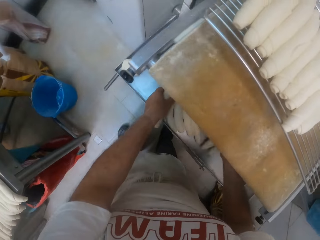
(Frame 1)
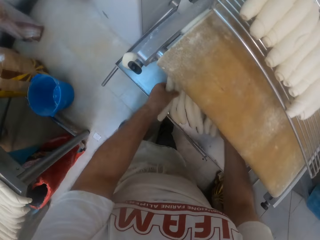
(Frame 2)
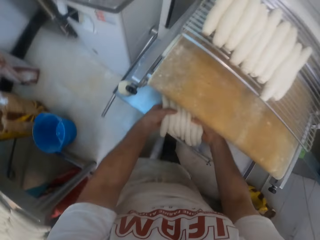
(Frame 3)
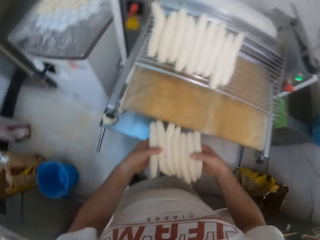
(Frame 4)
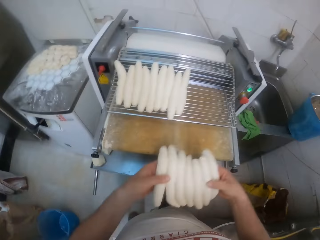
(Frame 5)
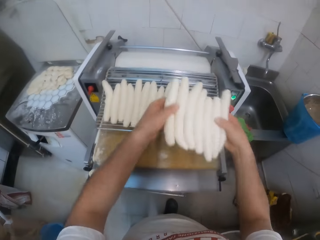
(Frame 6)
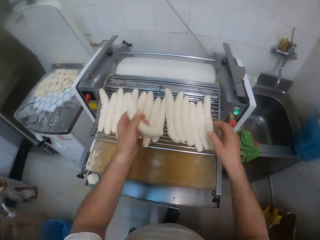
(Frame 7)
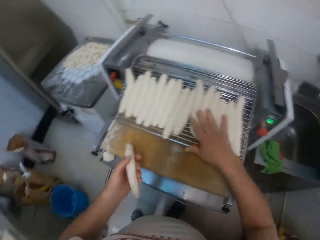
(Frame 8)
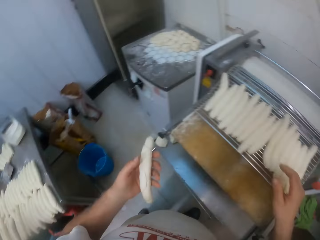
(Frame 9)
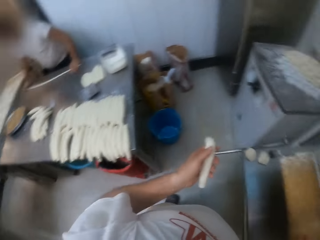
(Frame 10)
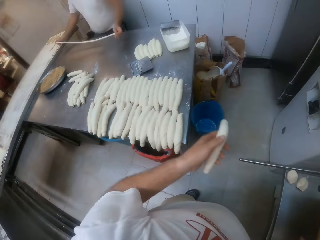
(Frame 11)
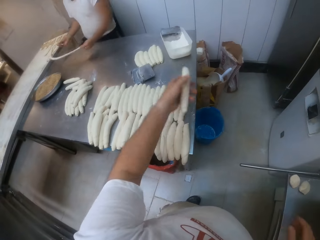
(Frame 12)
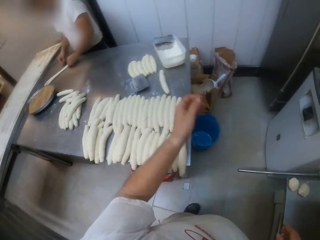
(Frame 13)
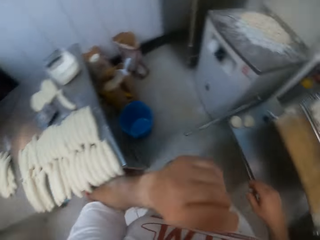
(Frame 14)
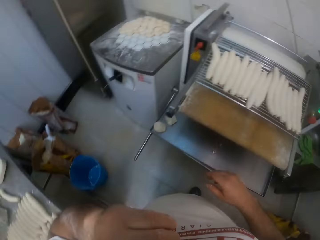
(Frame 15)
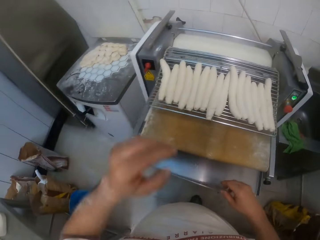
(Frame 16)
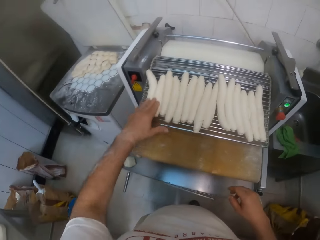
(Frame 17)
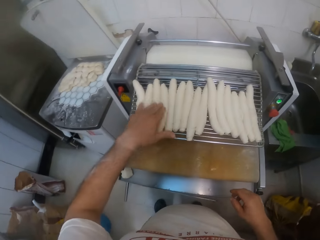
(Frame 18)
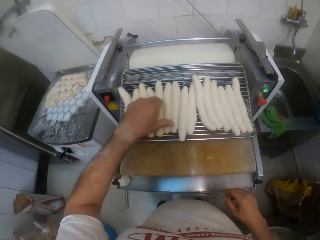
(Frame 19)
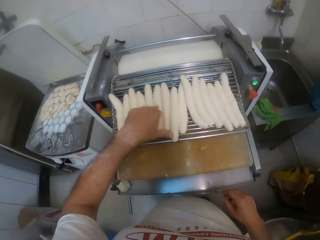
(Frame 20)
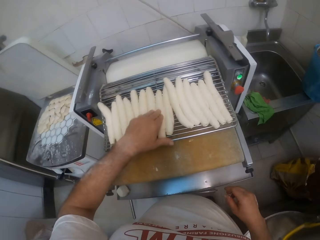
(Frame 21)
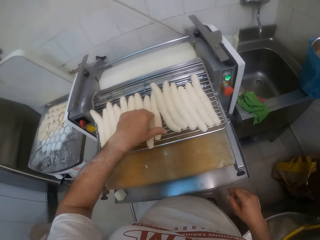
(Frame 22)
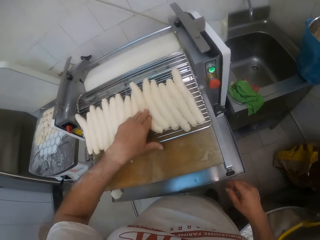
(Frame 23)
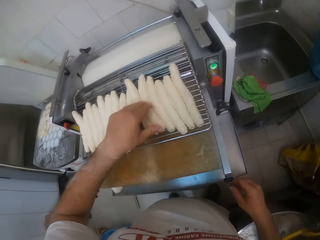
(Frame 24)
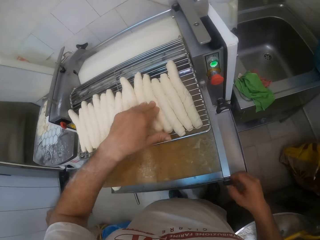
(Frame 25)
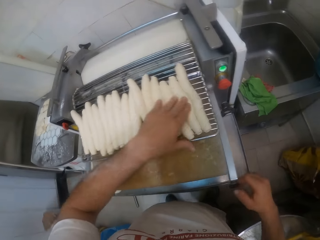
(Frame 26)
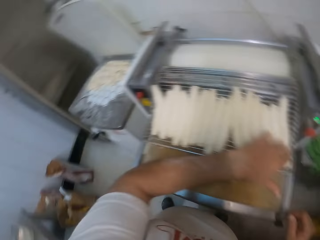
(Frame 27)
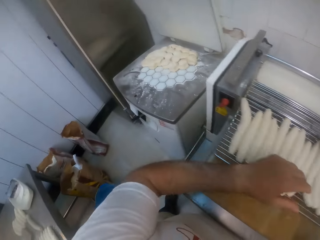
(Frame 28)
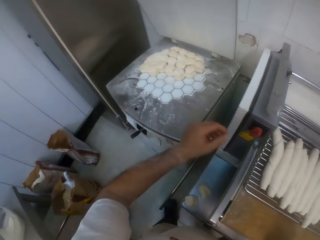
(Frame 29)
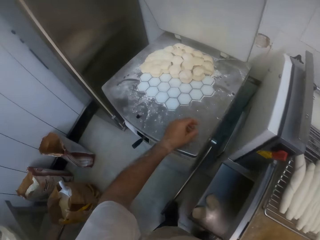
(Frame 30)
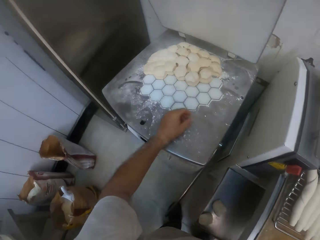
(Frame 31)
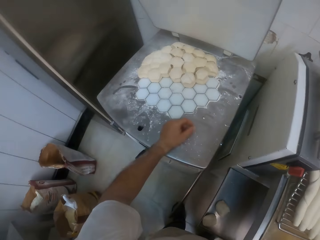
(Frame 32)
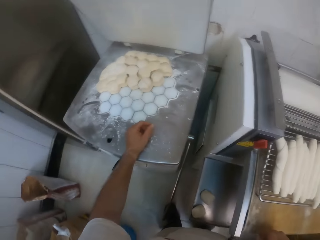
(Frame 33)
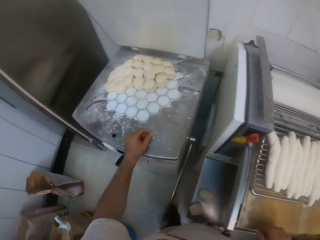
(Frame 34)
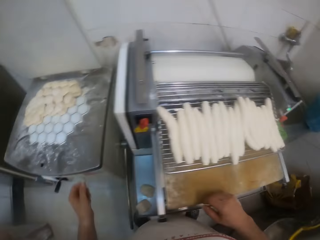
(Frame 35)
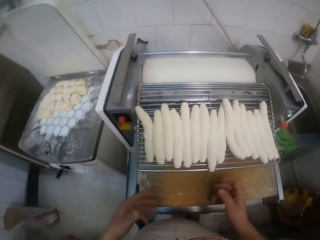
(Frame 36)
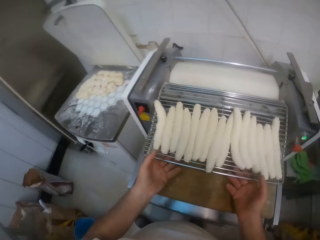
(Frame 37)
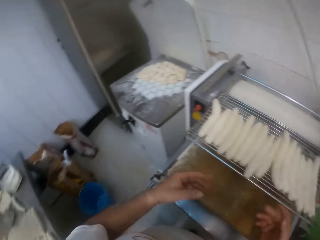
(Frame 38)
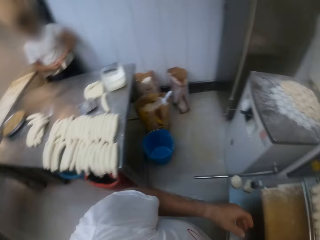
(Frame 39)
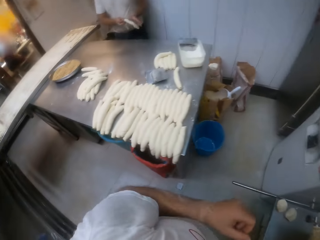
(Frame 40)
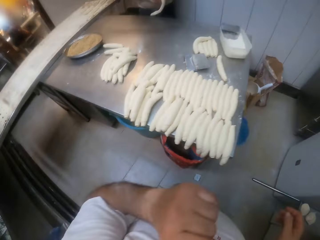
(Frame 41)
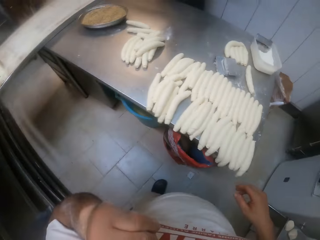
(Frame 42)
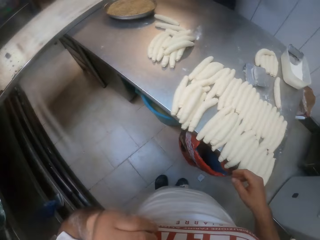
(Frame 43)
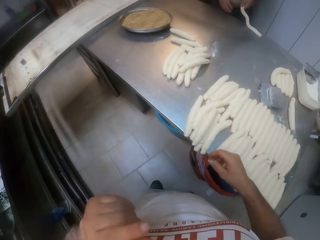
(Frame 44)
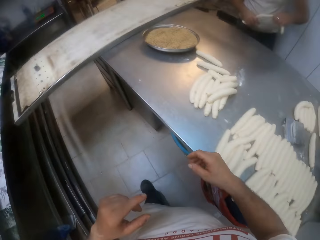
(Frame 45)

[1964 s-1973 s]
The camera wearer puts the rolled dough on top of the rolling machine. He moves the rolled dough in his left hand to the table. He throws a rolled dough piece on the other table. He counts the rolled dough on the roller machine steel net with his left hand. He inspects the rolled dough on top of the rolling machine. He walks around.

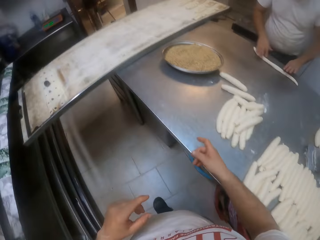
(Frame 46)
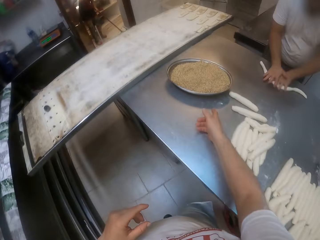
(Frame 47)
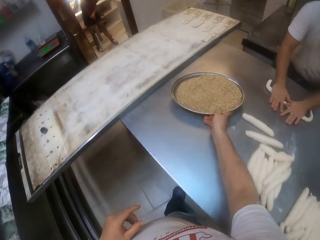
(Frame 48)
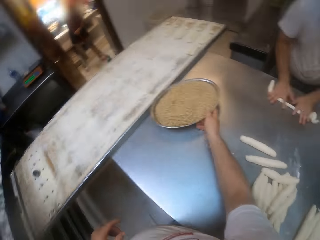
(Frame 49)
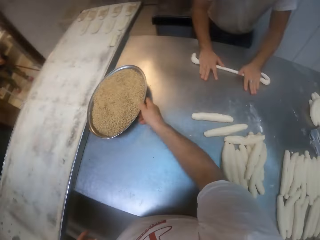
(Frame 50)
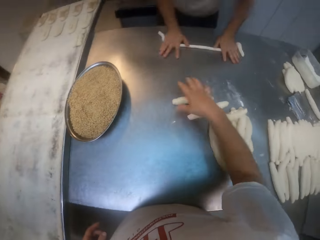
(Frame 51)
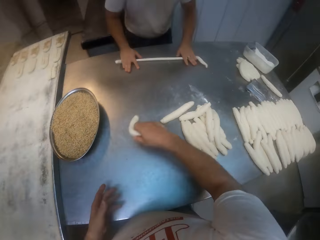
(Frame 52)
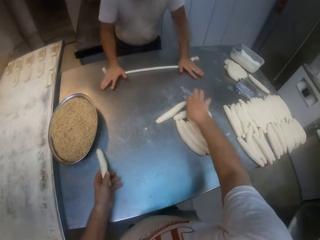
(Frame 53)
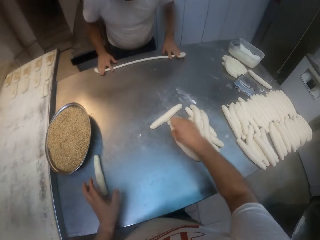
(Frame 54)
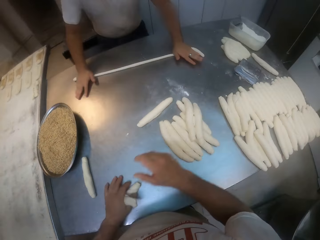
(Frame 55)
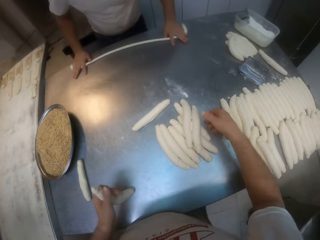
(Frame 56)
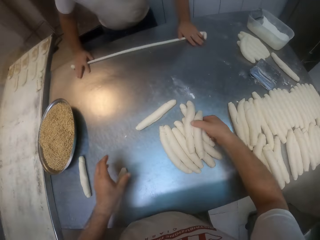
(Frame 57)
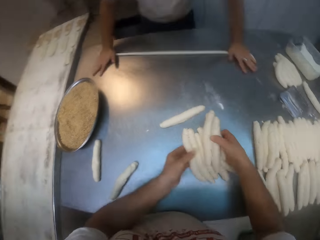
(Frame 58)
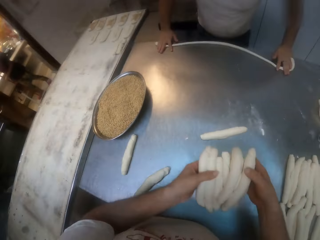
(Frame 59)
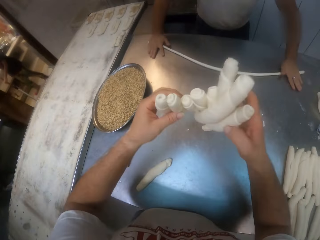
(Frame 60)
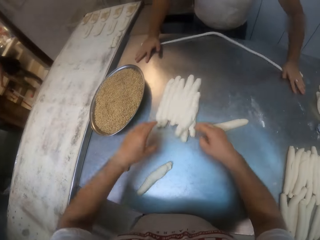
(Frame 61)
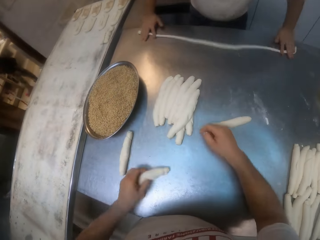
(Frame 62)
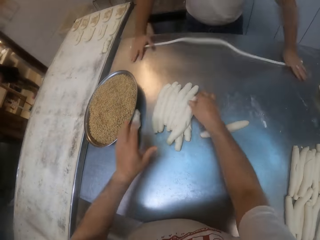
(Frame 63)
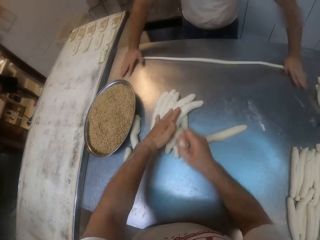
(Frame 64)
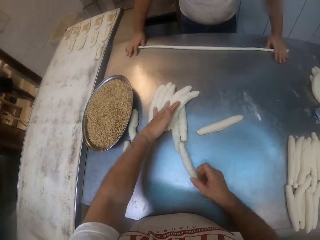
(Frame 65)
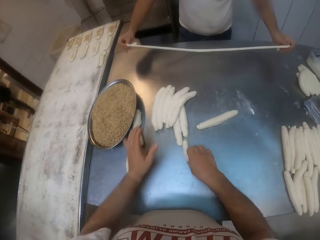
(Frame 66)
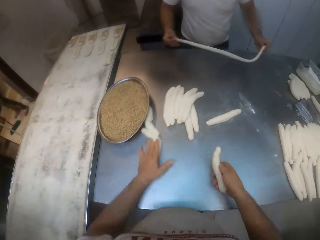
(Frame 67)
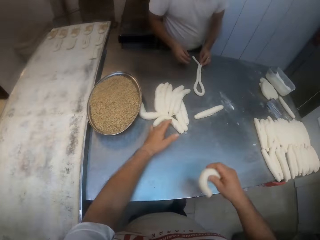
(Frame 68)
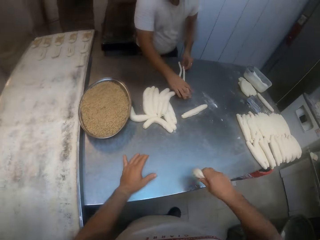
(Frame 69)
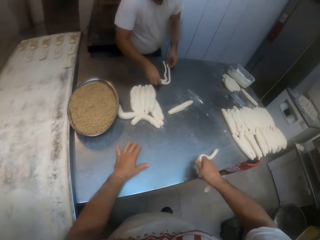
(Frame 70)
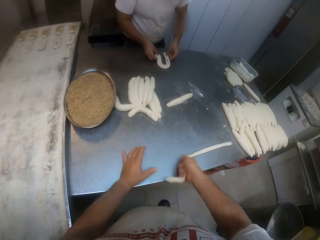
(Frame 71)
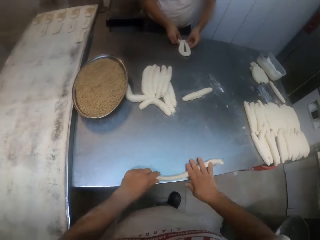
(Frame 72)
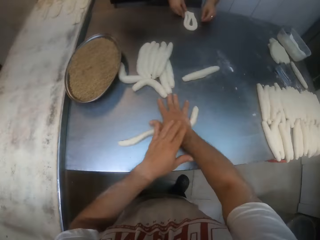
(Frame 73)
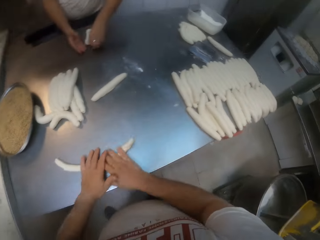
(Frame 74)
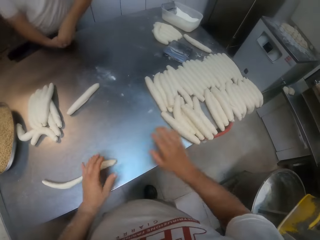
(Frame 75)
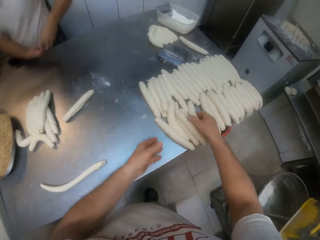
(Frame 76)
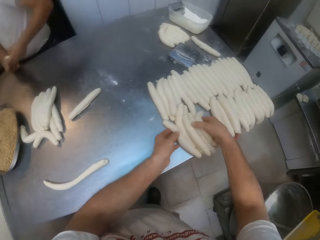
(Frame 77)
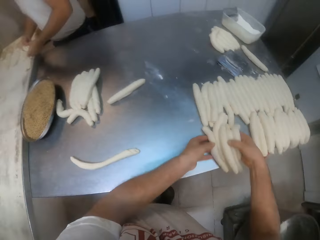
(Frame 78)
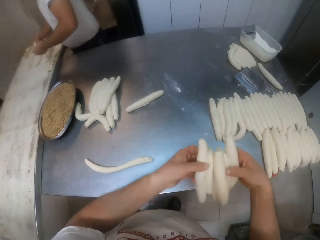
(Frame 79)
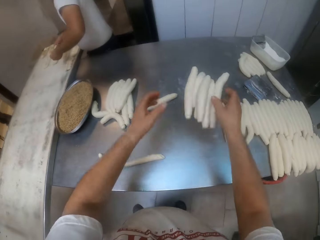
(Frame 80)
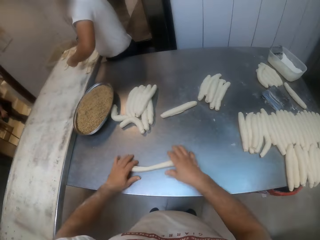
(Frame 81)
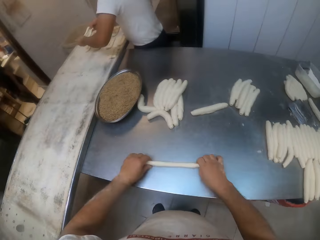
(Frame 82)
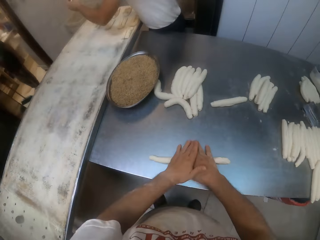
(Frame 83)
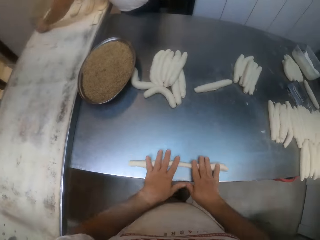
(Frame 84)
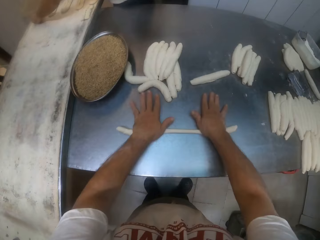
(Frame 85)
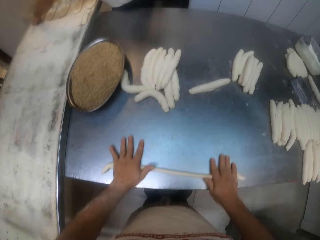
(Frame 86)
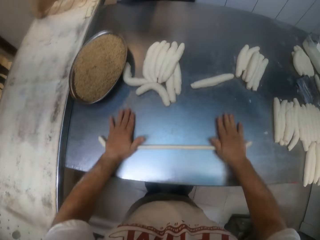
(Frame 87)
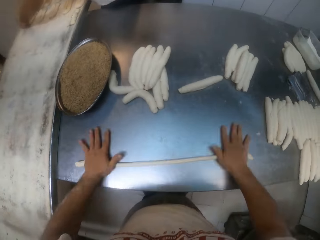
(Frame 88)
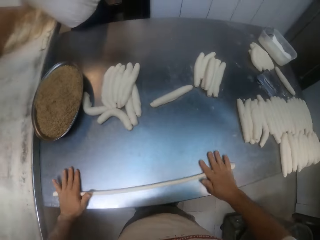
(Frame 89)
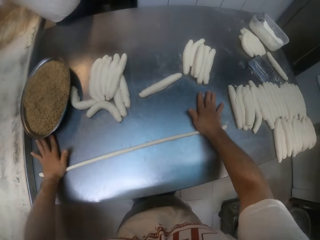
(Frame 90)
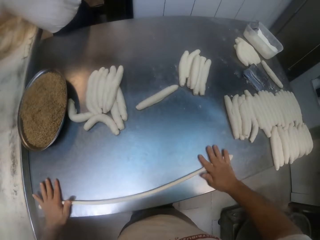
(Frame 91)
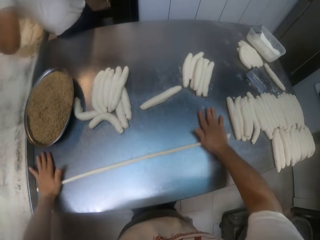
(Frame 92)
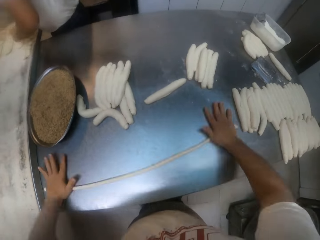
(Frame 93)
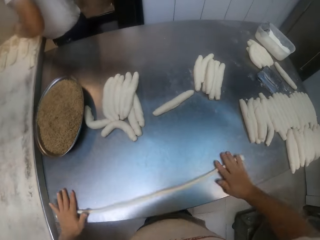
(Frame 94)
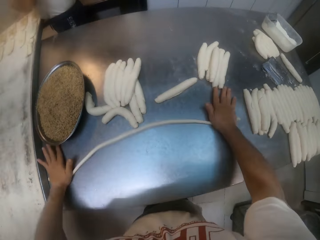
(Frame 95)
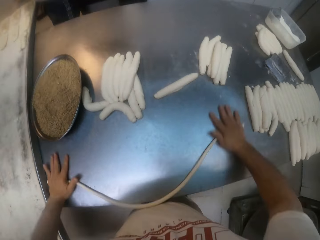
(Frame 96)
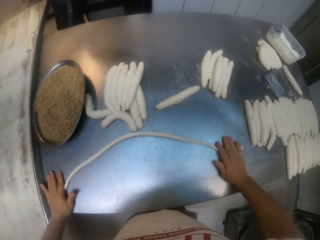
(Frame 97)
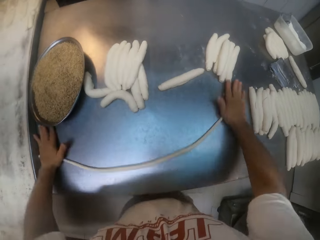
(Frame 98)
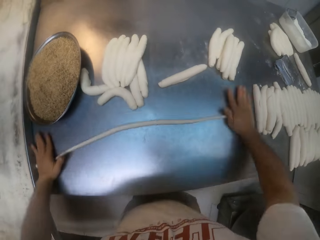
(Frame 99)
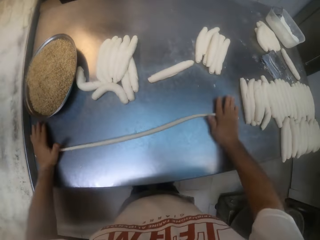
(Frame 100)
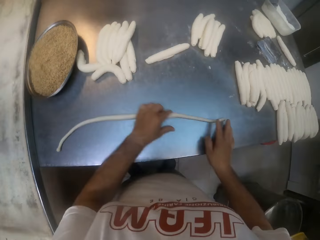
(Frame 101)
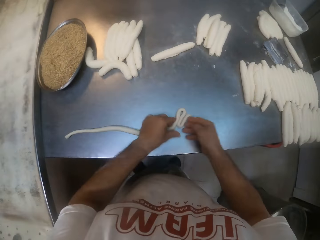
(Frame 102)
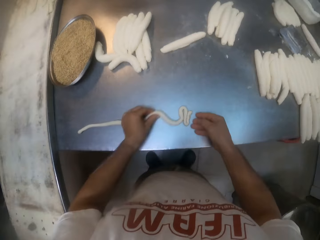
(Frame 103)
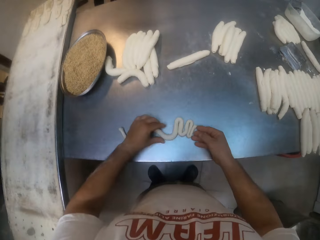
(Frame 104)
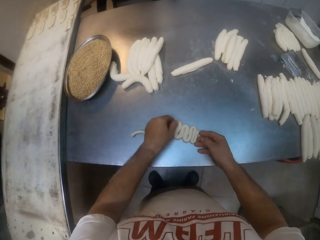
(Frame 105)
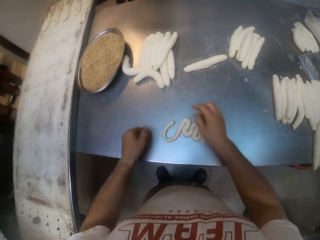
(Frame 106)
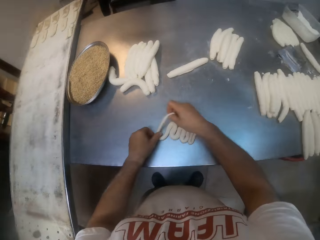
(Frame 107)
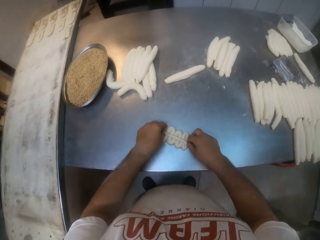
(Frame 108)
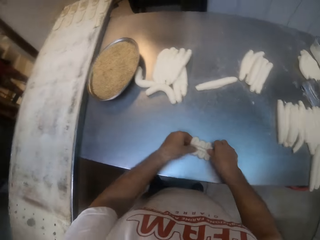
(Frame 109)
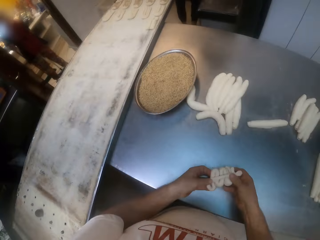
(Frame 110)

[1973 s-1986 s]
The camera wearer moves a tray of steads on the table with his right hand. A man rolls the rolled dough on the table with both hands. The camera wearer picks the rolled dough from the other table. He separates the rolled dough on the table with both hands. He throws up the rolled dough. He picks the rolled dough. The man folds the rolled dough on the table with both hands. The camera wearer rolls the rolled dough on the table with both hands. The man moves the folded dough on the table to a baking tray with both hands. The camera wearer moves the folded dough on the table with both hands. He throws down the dough. He rolls the rolled dough on the table with both hands. He folds the rolled dough on the table with both hands.
